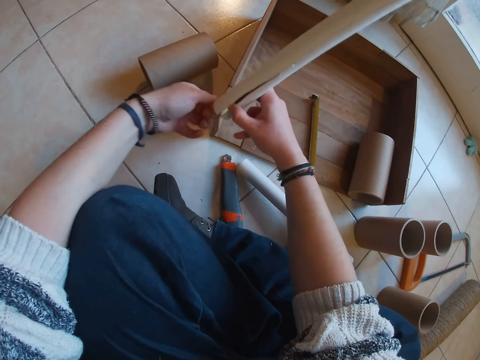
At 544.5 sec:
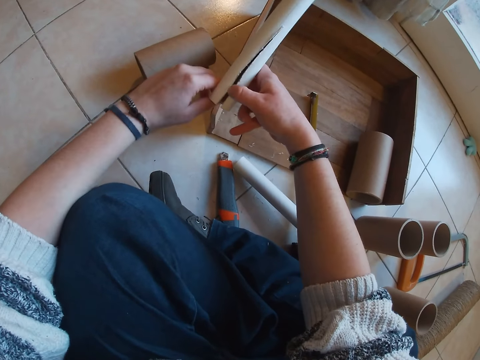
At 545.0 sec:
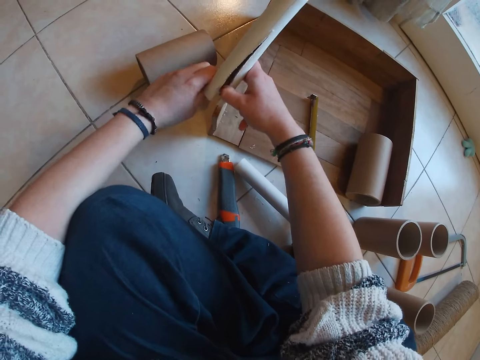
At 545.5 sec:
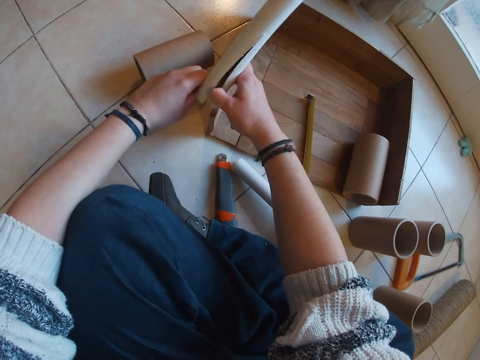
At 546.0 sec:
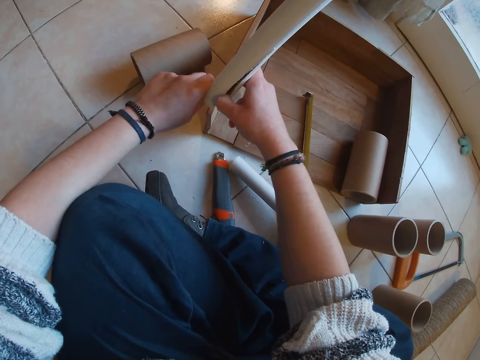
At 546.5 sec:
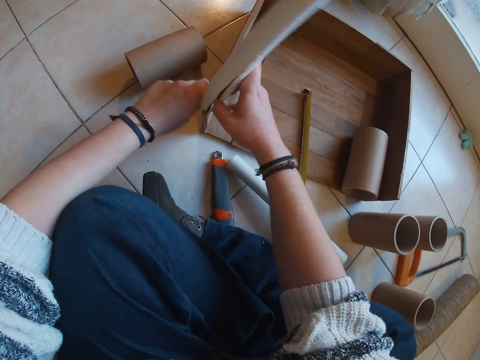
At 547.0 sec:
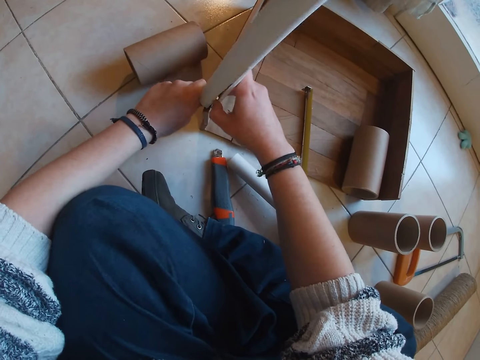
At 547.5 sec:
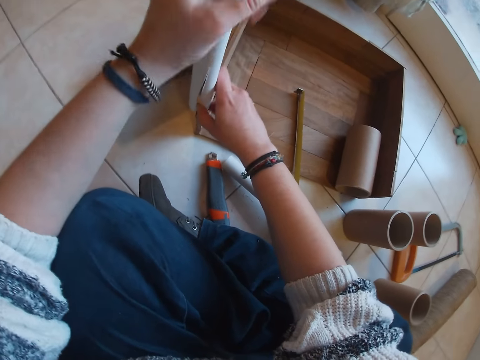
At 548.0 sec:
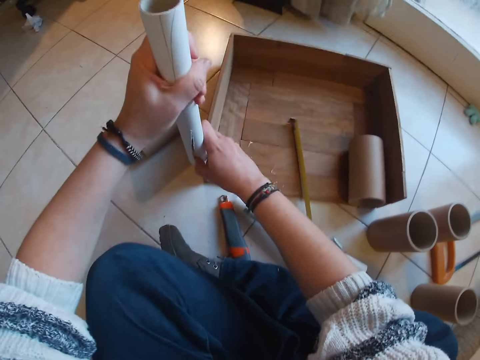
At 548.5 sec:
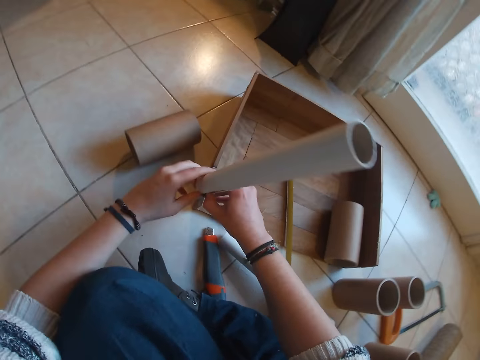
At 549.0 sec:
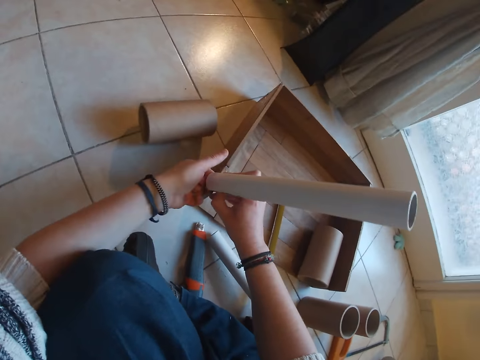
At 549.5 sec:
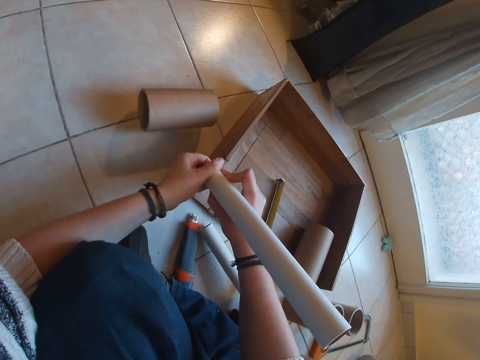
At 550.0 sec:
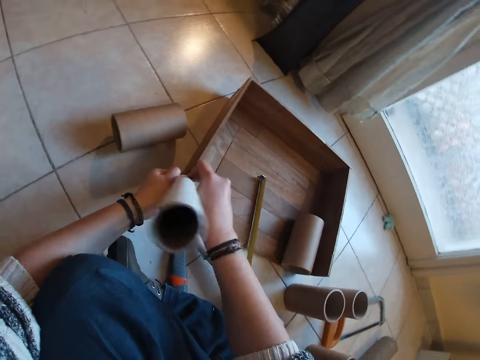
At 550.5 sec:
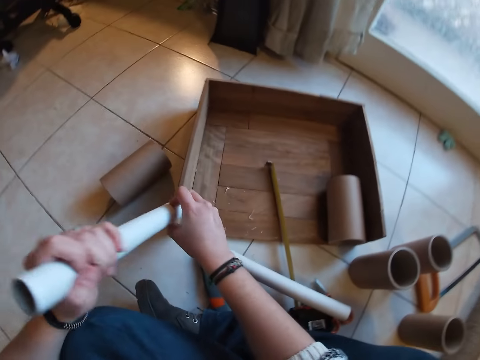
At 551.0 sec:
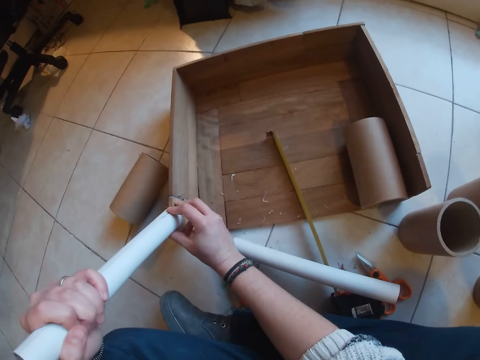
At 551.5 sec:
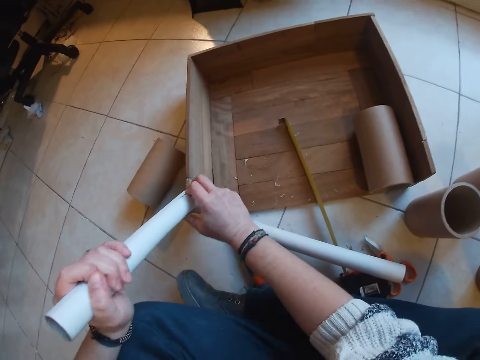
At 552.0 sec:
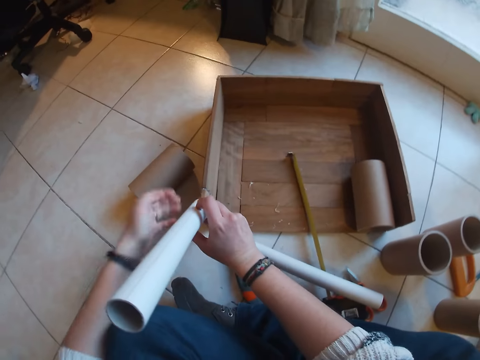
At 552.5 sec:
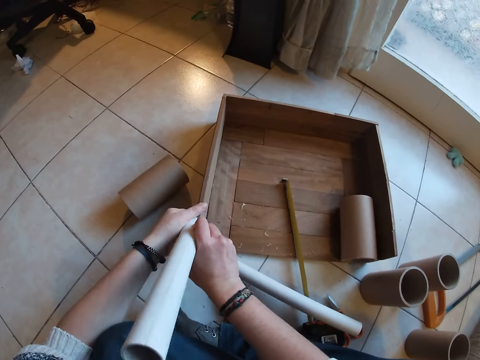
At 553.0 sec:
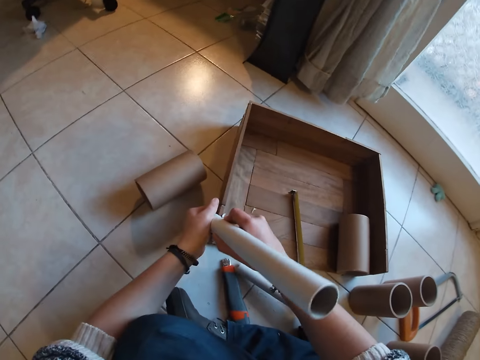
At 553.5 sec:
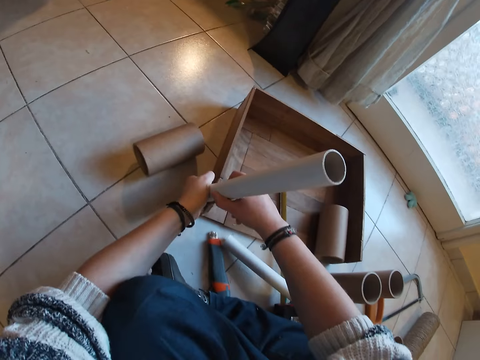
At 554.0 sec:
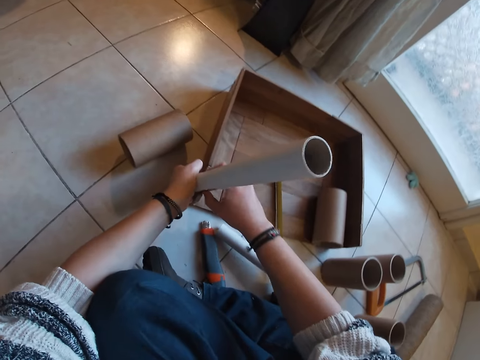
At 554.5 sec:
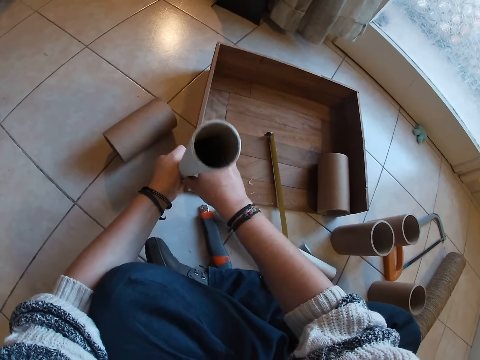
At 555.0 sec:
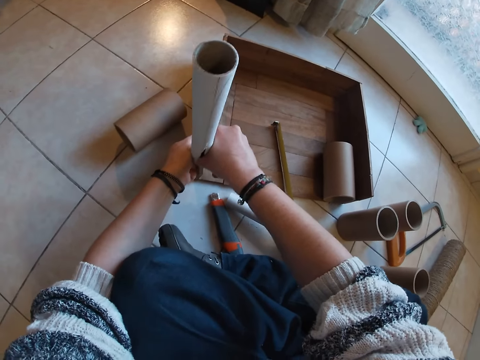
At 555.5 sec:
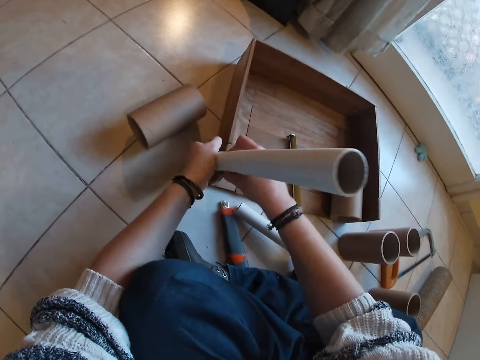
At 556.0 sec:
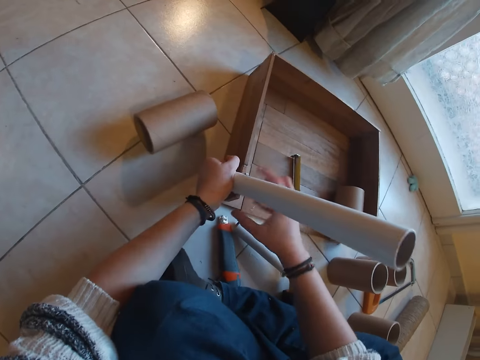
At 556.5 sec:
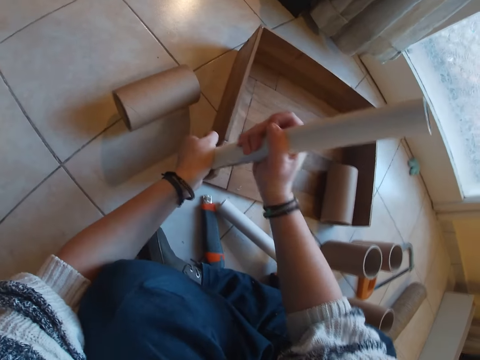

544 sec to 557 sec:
The camera wearer removes the cardboard tube from the wooden pad with her hands. She widens the cardboard tube with her hands. She adjusts the pipe. She pushes the cardboard tube into the wooden pad with her hands. She holds the cardboard tube on the wooden pad with her left hand. She pushes the cardboard tube into the wooden pad with her hands. She holds the cardboard tube on the wooden pad with her left hand. She pushes the cardboard tube into the wooden pad with her hands. She holds the cardboard tube on the wooden pad with her left hand. She pushes the cardboard tube into the wooden pad with her hands. She does it again.

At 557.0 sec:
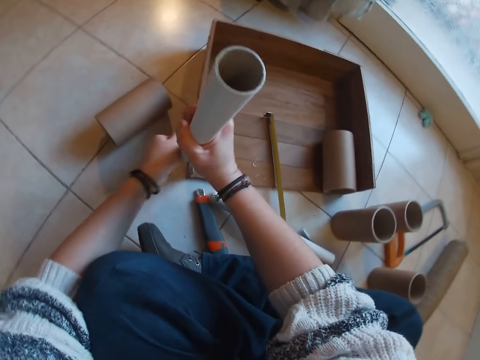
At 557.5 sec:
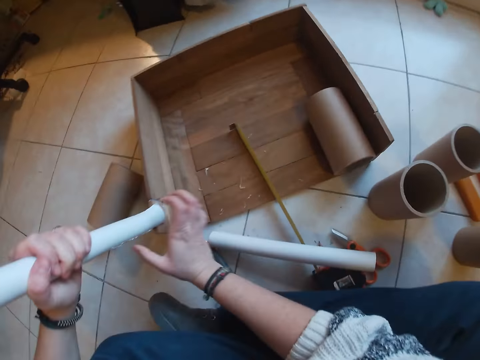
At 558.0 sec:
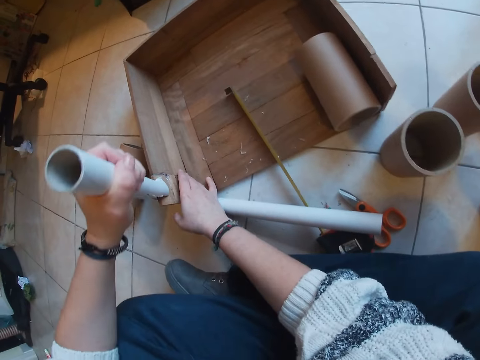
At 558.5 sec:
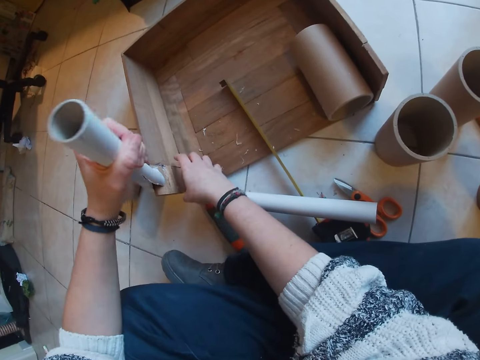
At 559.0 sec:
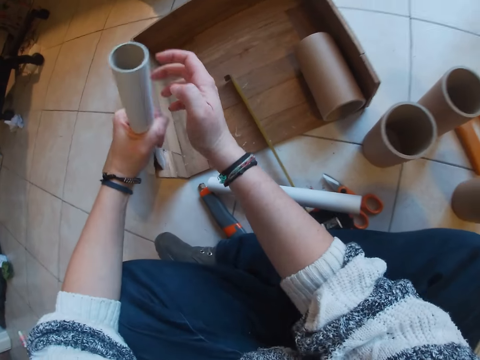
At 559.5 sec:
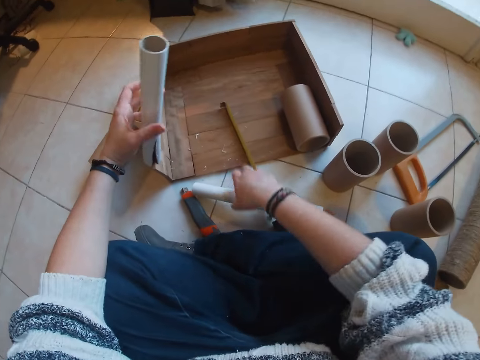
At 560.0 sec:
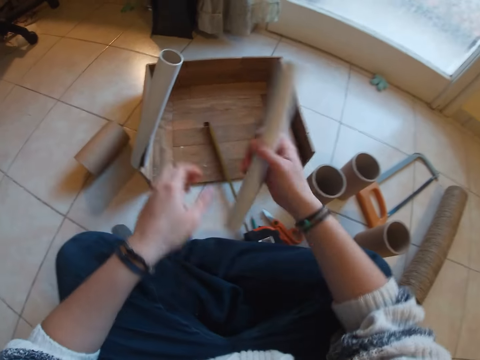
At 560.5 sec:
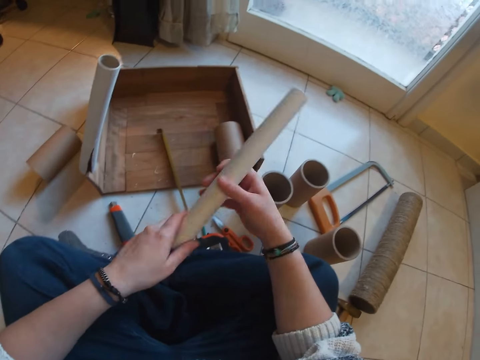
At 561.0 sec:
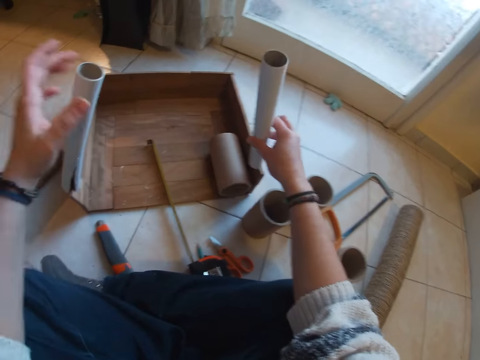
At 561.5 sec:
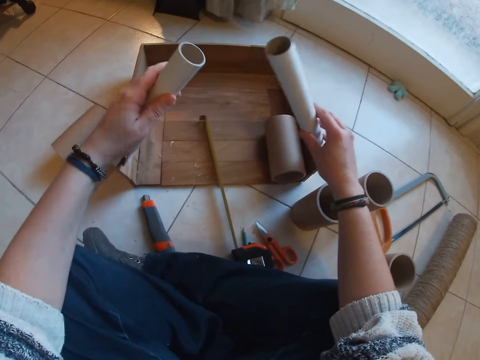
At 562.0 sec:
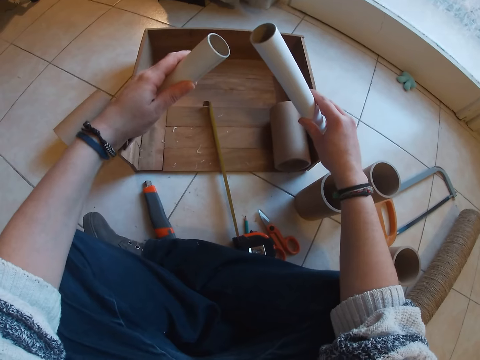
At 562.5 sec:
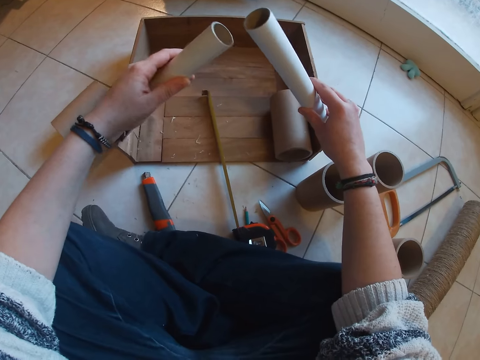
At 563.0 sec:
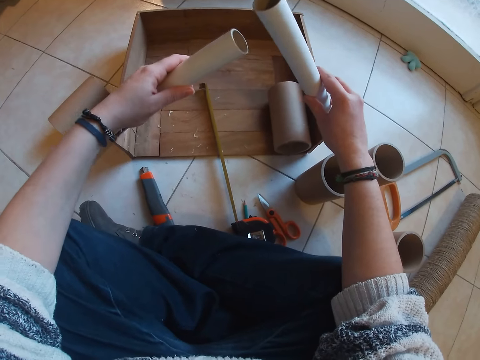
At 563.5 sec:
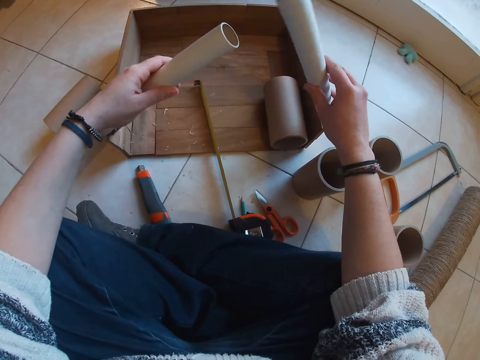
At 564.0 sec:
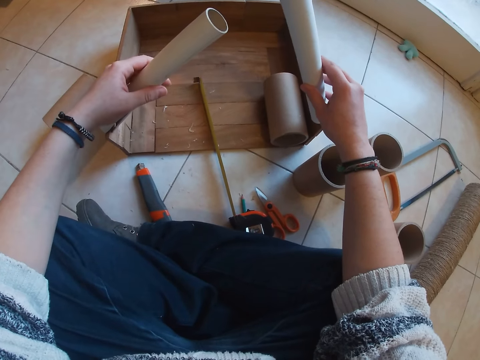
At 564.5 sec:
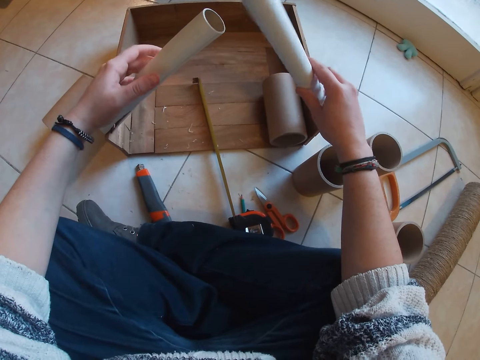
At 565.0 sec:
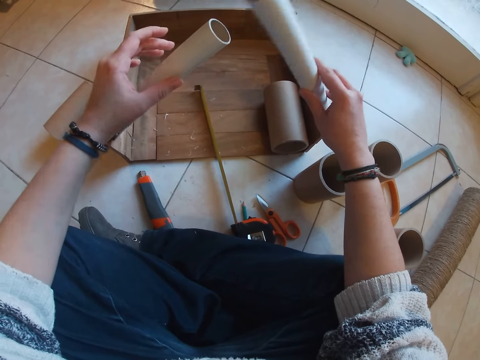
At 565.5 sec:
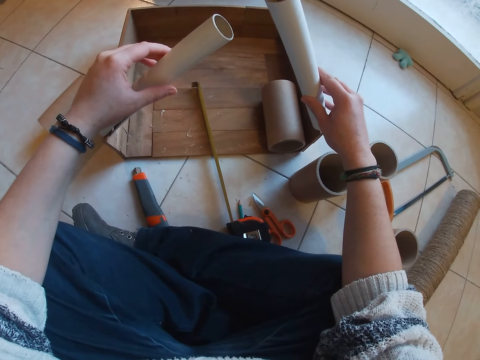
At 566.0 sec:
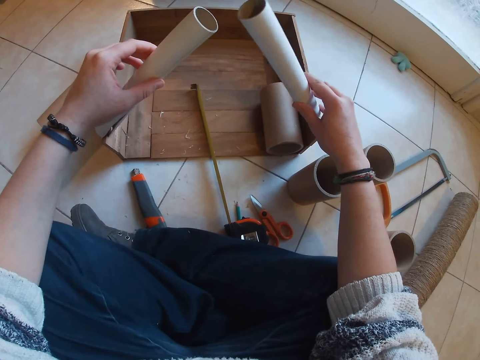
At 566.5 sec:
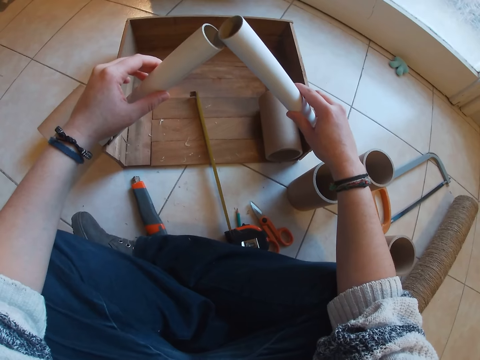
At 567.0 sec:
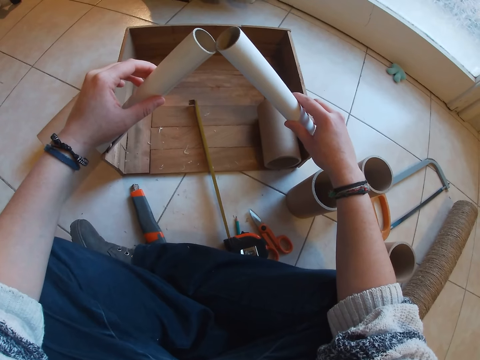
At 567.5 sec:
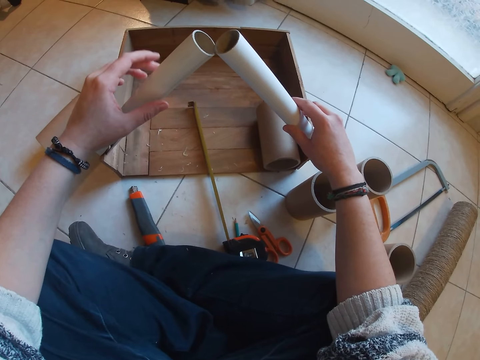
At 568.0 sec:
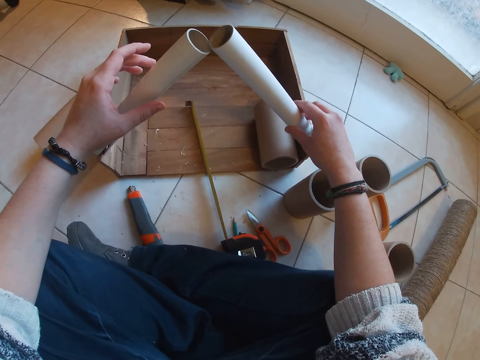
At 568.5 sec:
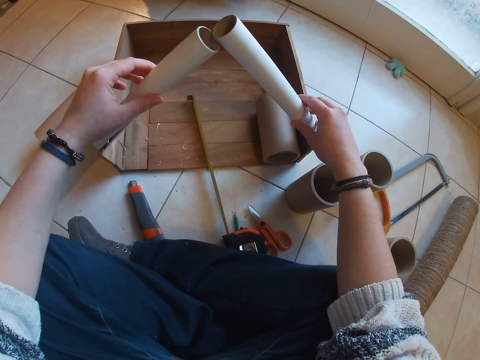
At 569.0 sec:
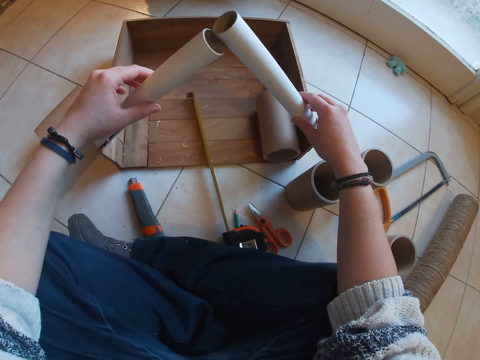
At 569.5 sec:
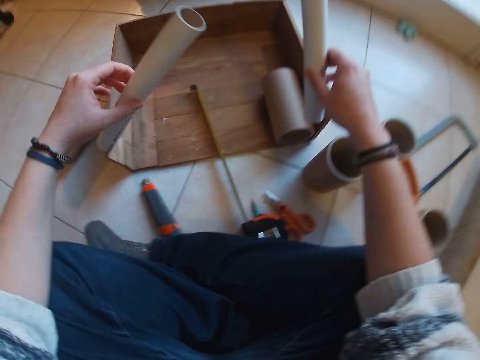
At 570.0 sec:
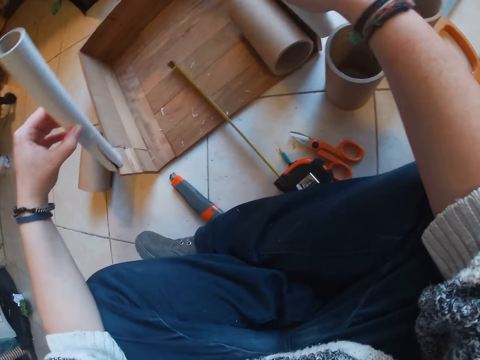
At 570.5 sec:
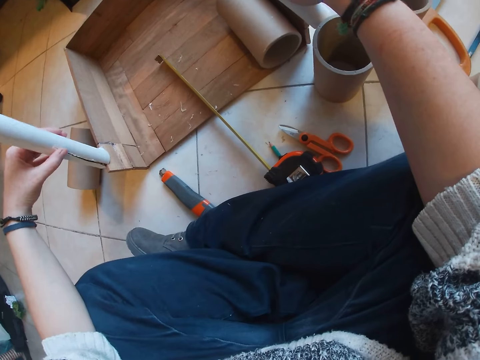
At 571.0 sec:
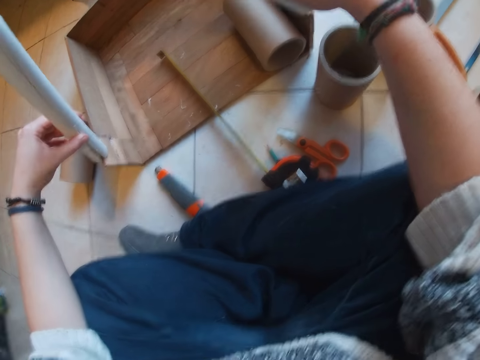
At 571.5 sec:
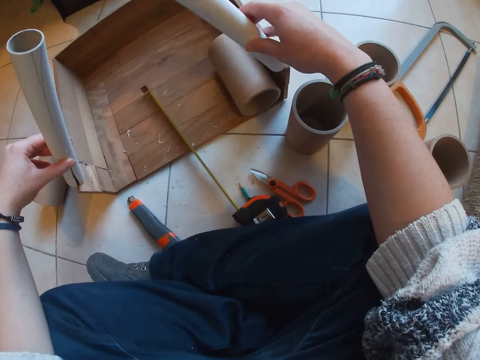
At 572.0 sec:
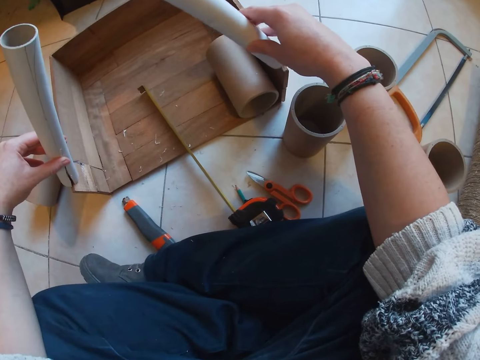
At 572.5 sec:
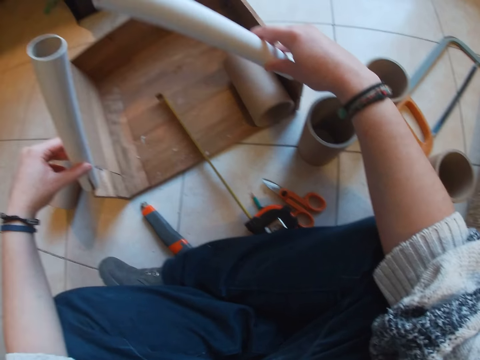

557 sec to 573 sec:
The camera wearer picks up the craft tube or carton from the floor with her right hand. She holds the craft tube on the box on the floor with her left hand. She places the craft tube on the box on the floor with her right hand. She aligns the craft tubes on the box on the floor with both hands. She joins cartons. She holds cartons.
